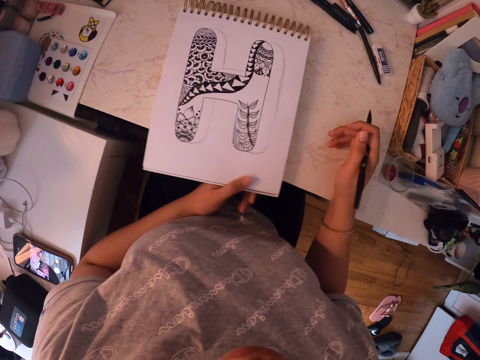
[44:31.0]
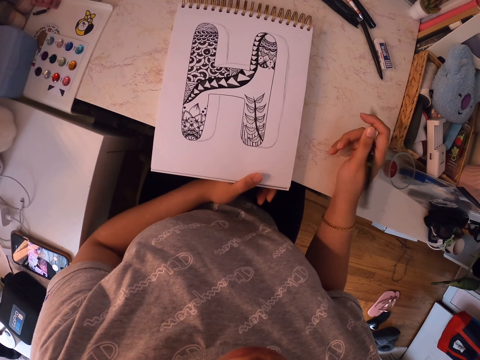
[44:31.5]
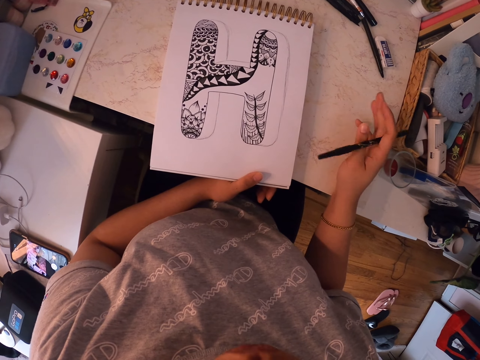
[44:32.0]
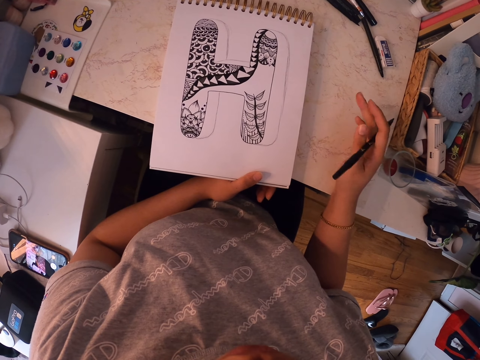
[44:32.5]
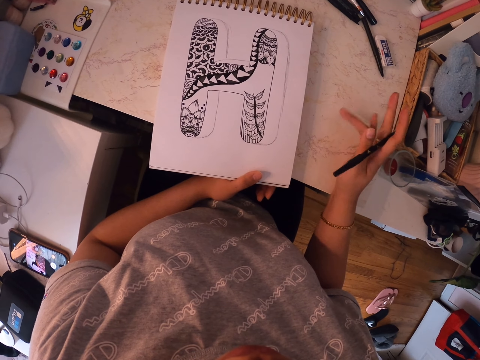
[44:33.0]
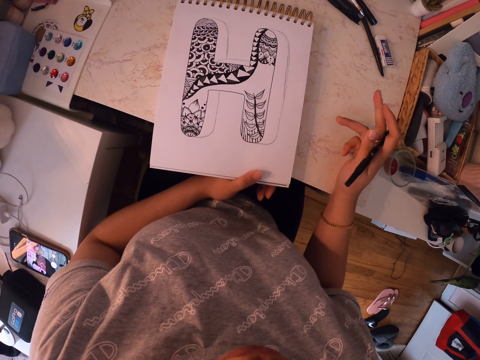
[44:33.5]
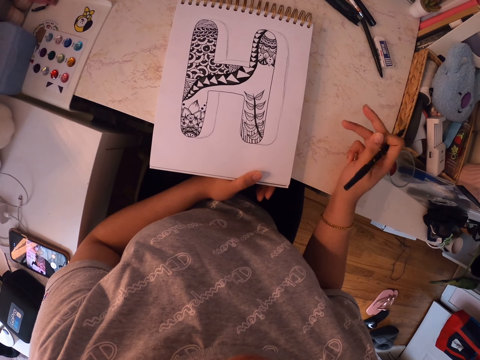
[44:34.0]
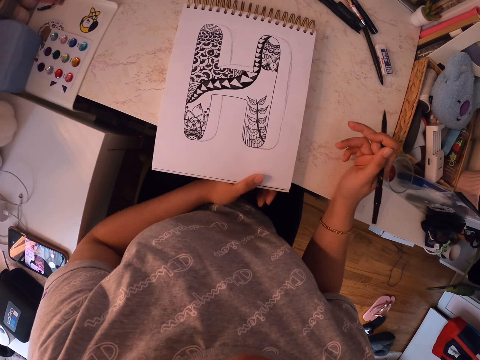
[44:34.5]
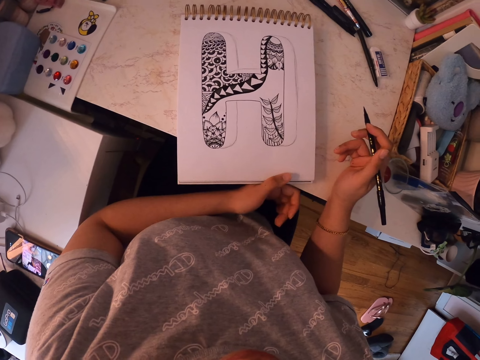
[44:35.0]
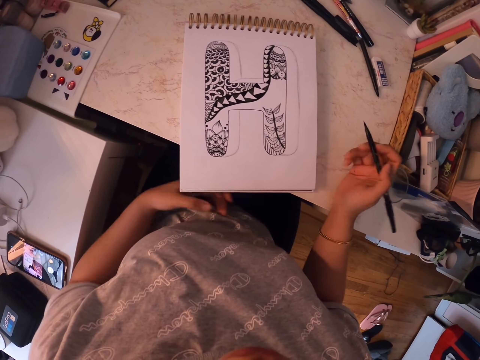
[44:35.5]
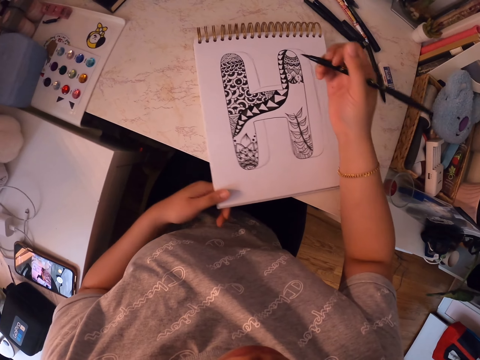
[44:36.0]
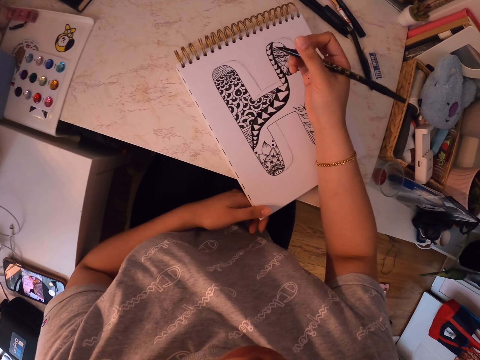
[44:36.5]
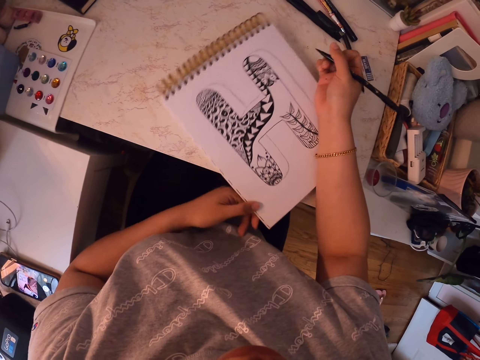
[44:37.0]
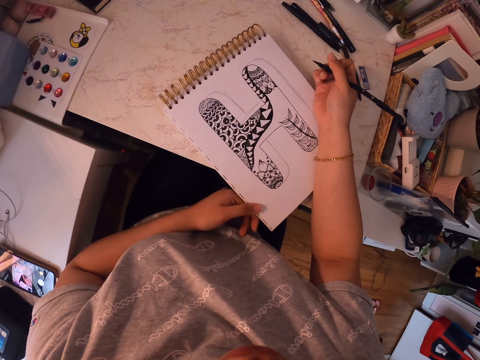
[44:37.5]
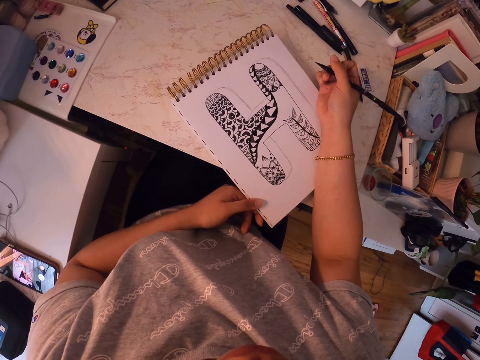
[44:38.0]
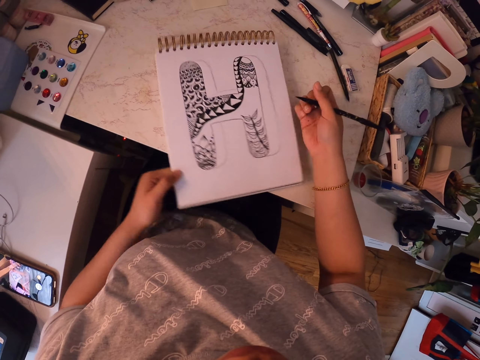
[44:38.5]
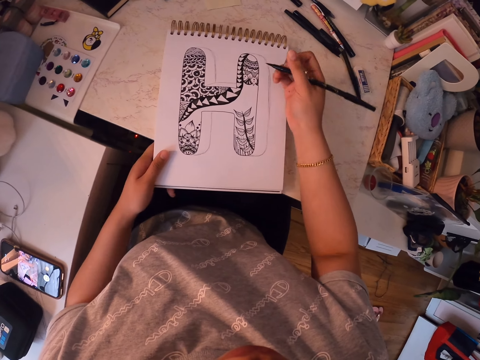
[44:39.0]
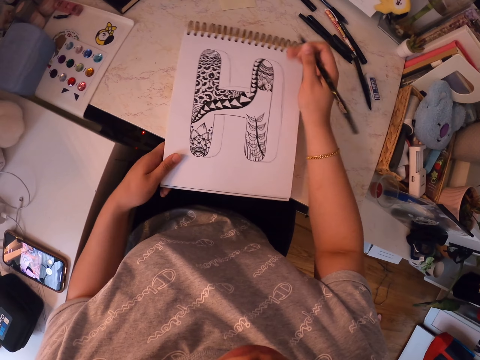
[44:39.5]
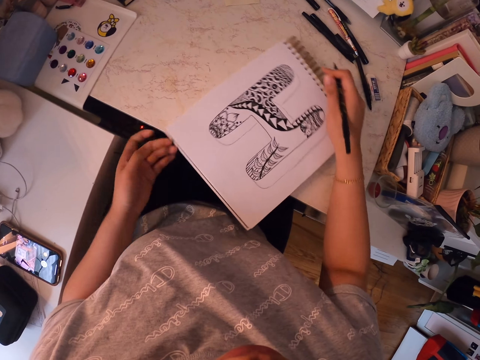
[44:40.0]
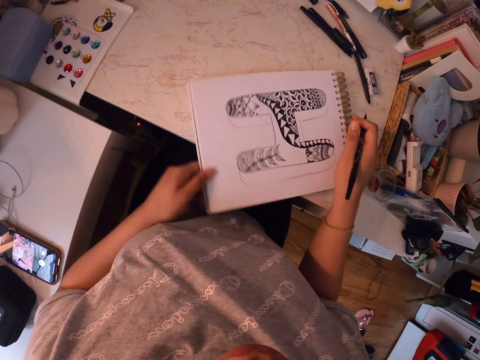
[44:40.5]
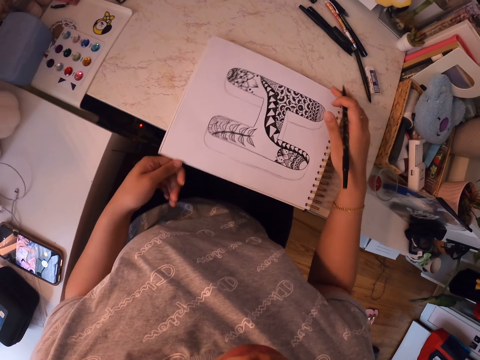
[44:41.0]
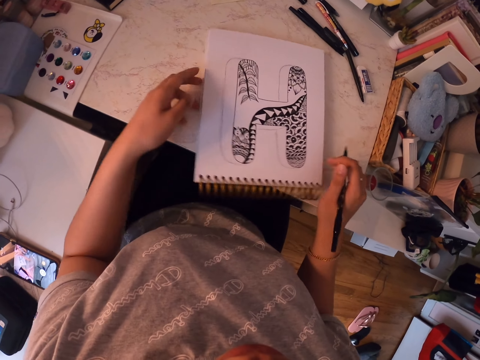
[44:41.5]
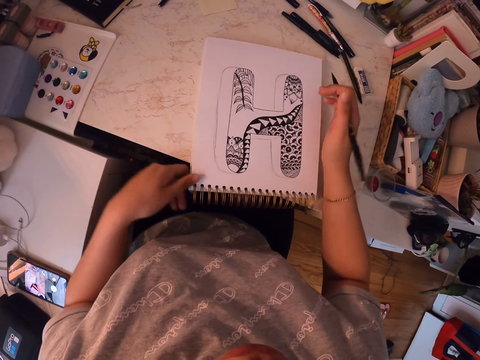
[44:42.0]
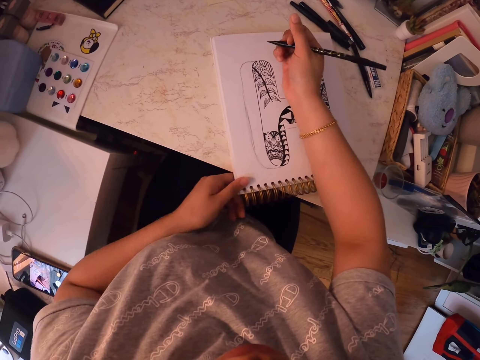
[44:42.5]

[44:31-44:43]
The camera wearer stares at the drawing book. He swings the marker pen. He moves the drawing book. He rotates the drawing book. He puts his hand on the drawing book. He turns the drawing book.

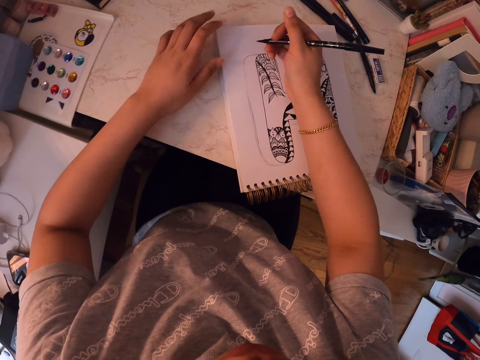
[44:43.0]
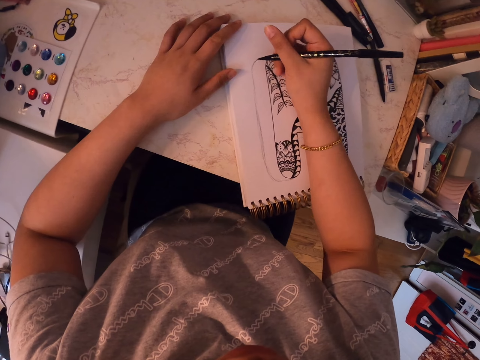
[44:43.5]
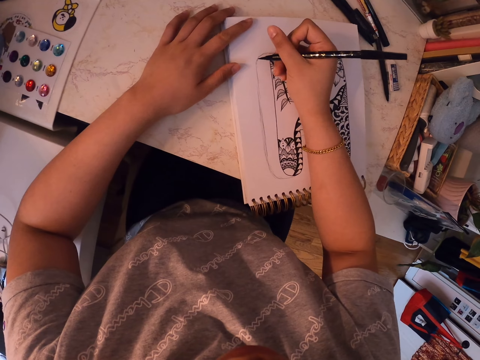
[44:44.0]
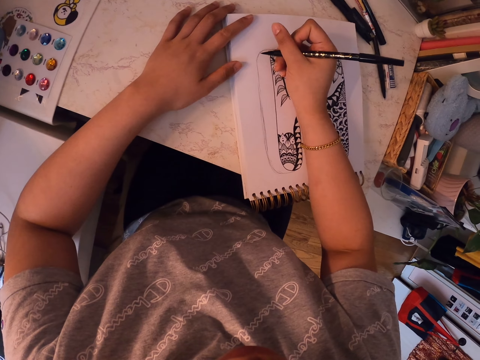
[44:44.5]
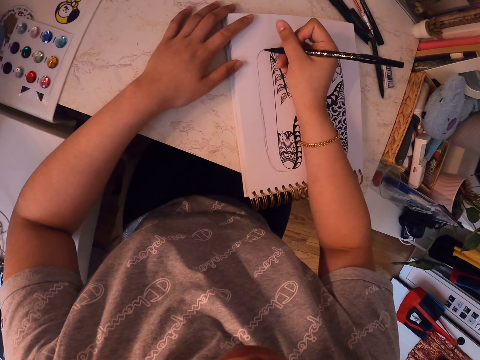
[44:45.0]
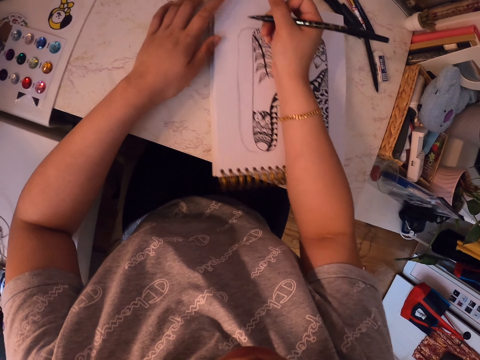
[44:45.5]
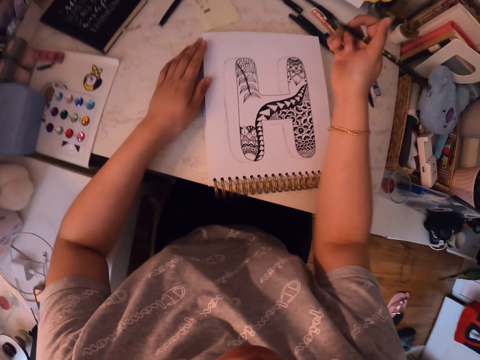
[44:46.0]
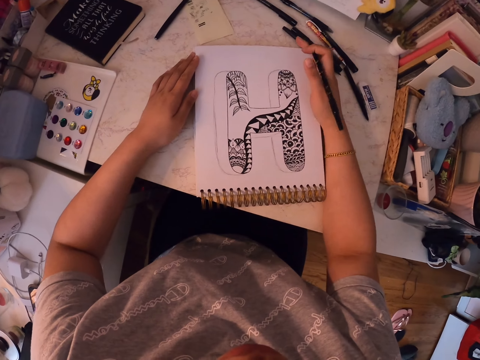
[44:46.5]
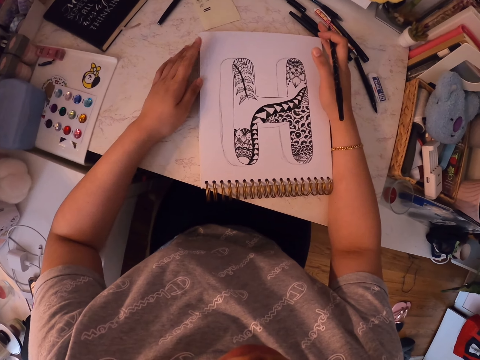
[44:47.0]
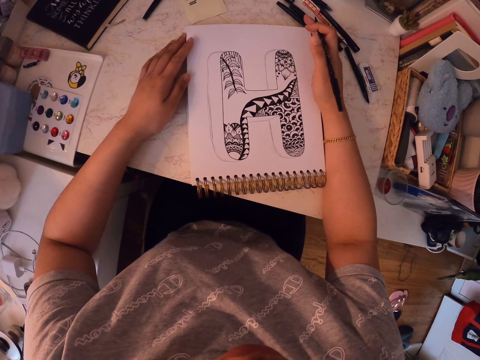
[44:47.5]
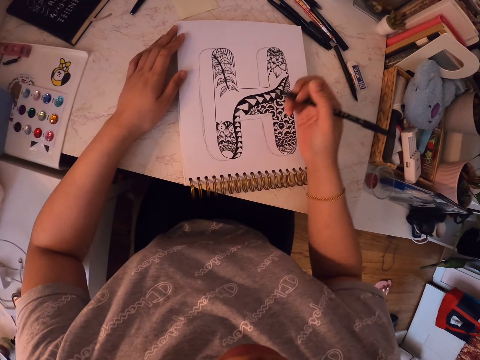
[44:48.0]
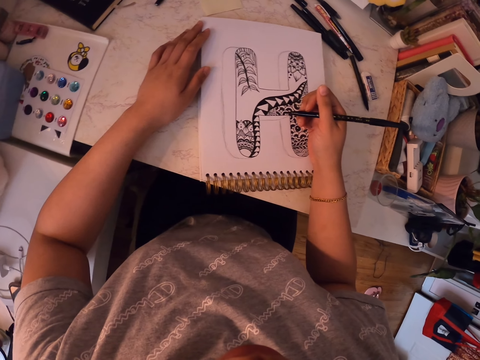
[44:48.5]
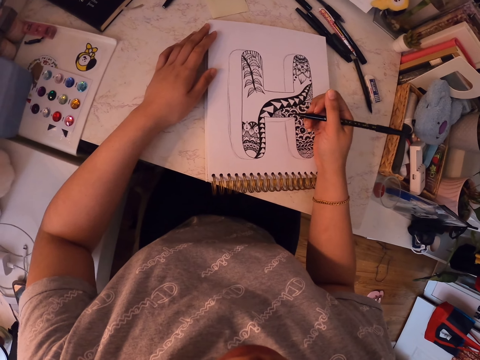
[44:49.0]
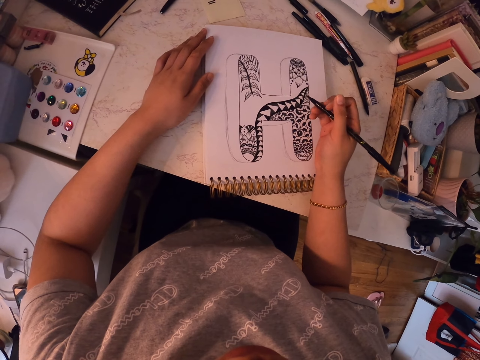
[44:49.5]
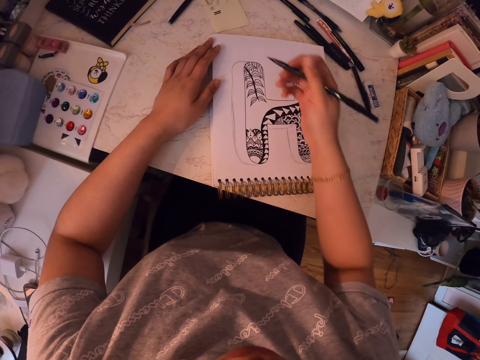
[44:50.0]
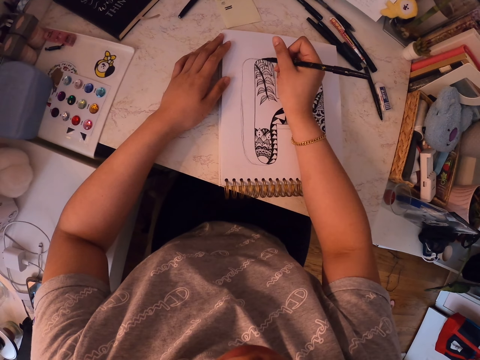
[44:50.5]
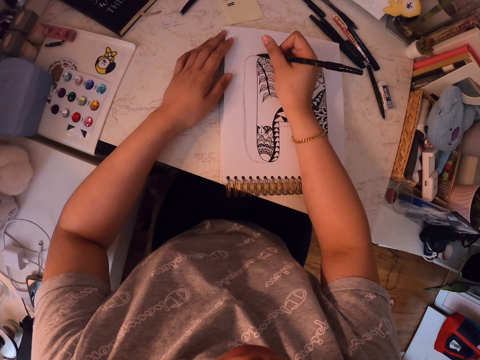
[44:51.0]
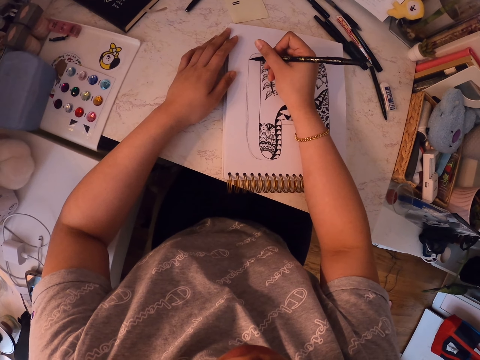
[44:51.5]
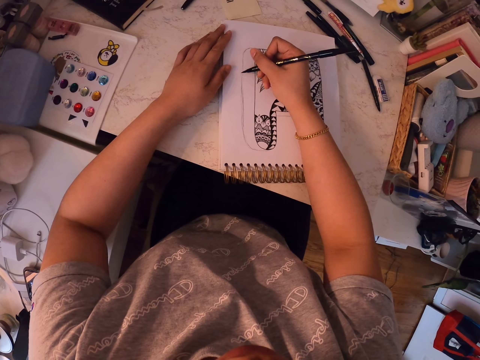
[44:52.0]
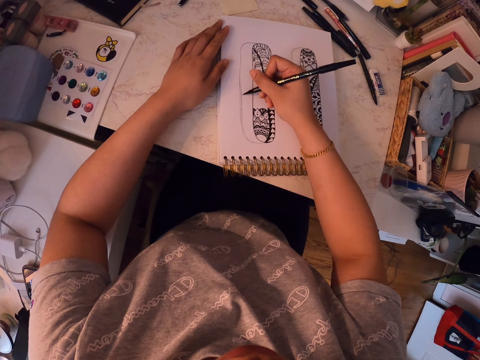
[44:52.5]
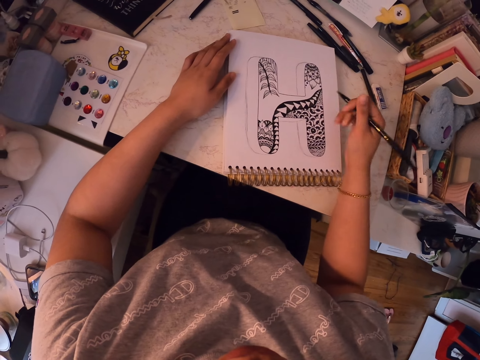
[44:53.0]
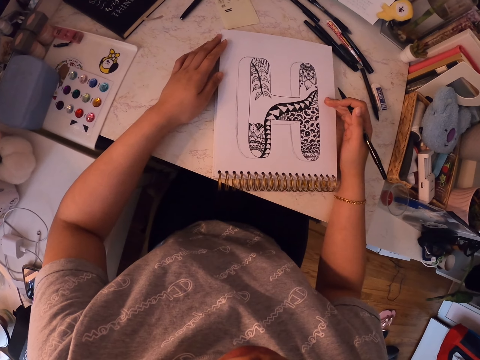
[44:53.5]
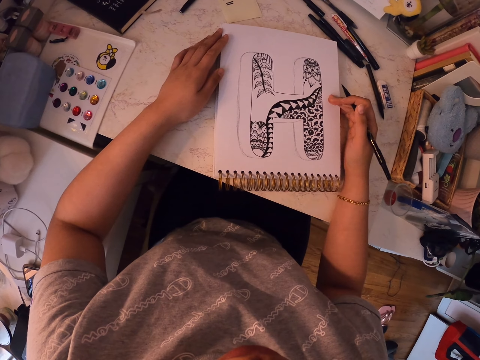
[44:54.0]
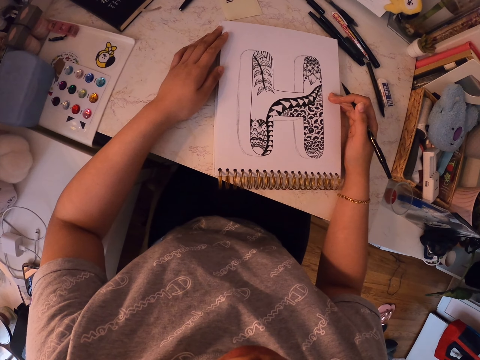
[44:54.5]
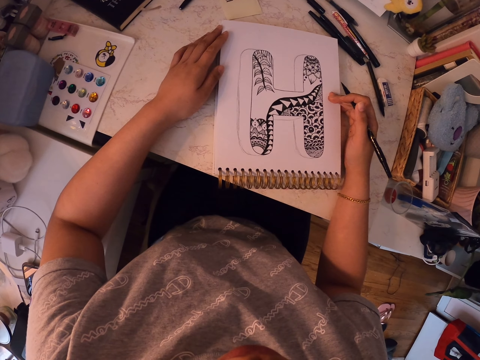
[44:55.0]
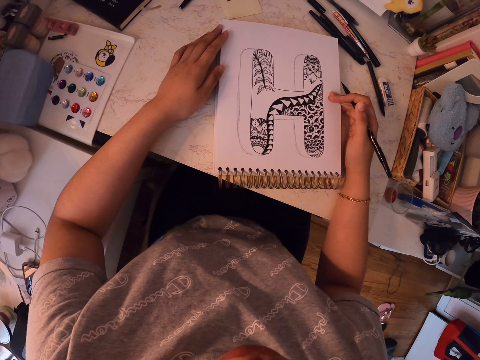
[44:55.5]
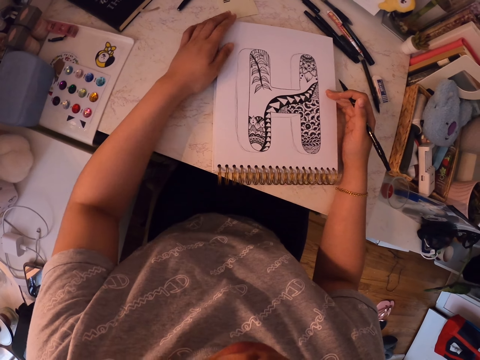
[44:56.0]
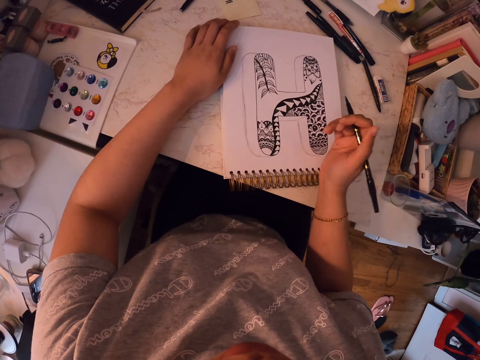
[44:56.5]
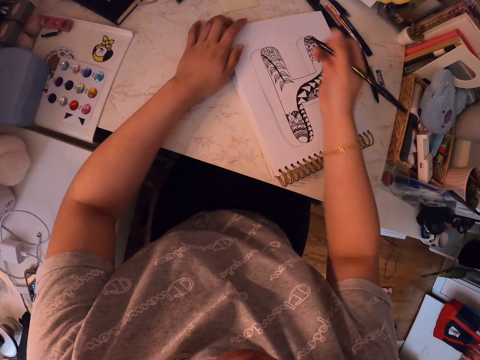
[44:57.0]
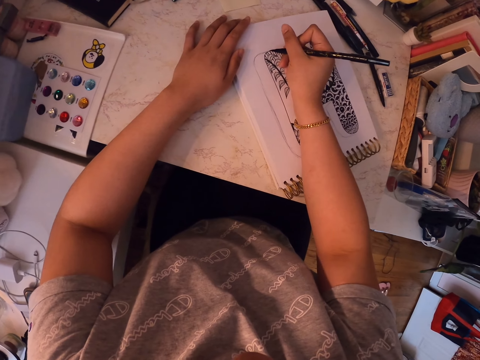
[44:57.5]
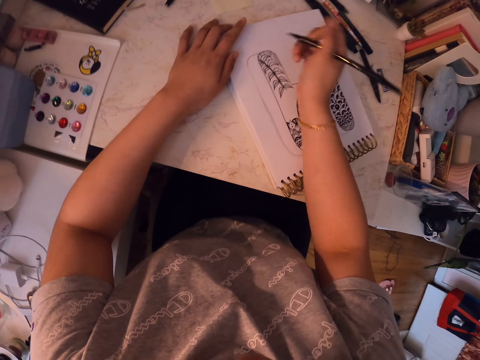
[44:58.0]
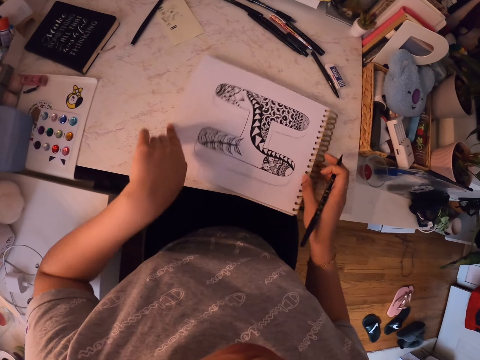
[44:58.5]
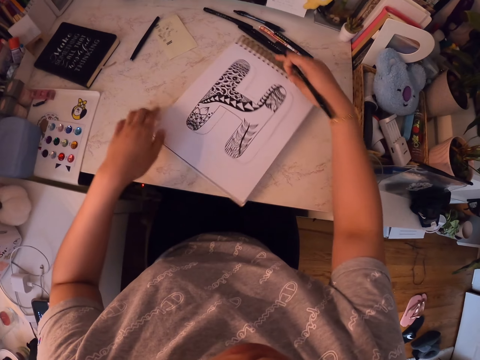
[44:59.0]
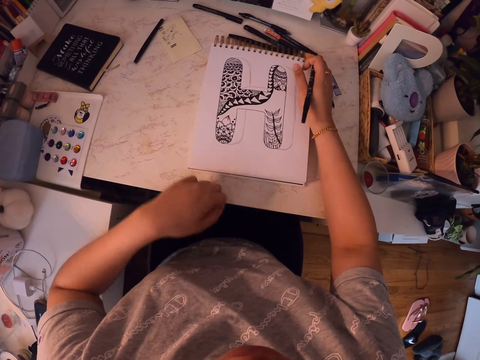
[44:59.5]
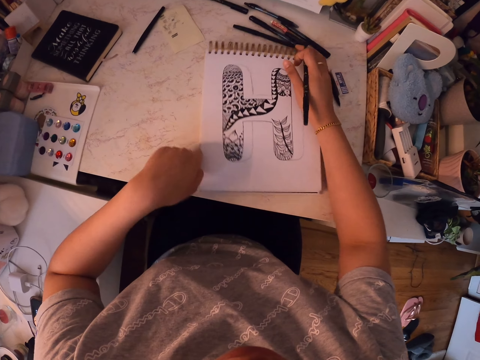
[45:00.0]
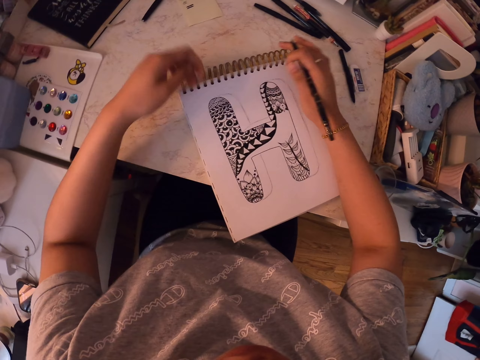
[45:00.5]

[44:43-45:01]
The camera wearer holds the drawing book. They move the drawing book. They stare at the drawing book. They draw on the drawing book using the marker pen. They stare at the drawing book. They move the drawing book. They rotate the drawing book. They draw on the drawing book using the marker pen. They turn the drawing book.
